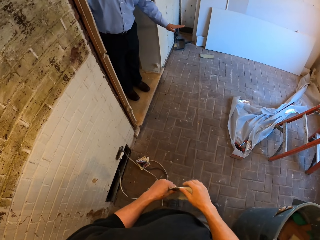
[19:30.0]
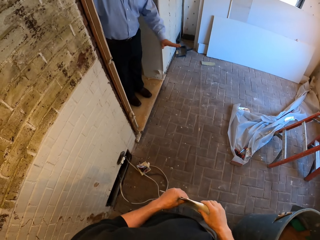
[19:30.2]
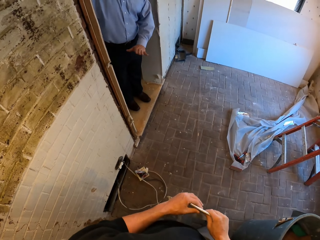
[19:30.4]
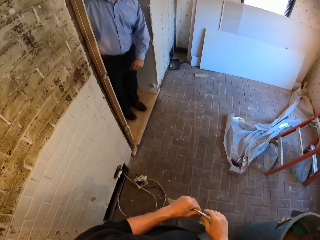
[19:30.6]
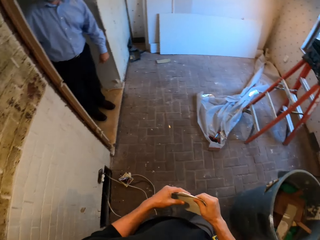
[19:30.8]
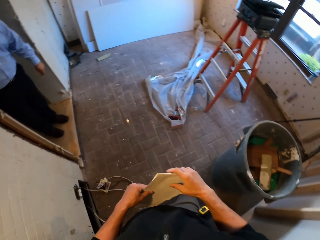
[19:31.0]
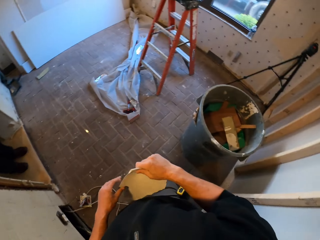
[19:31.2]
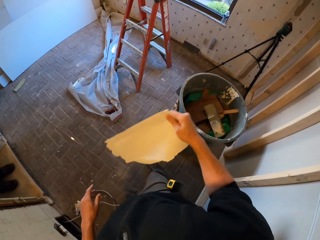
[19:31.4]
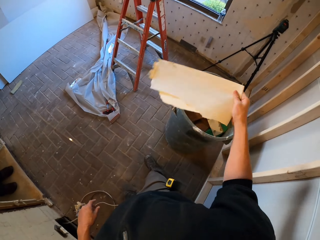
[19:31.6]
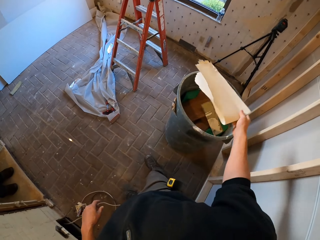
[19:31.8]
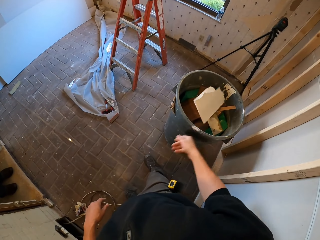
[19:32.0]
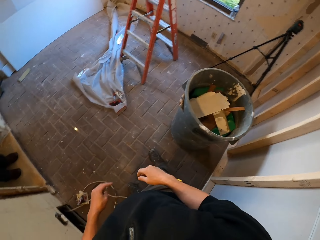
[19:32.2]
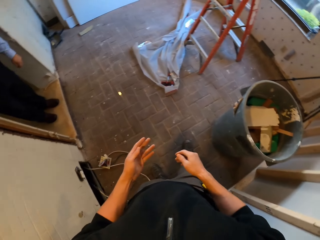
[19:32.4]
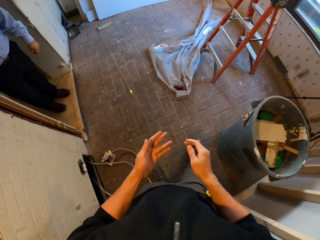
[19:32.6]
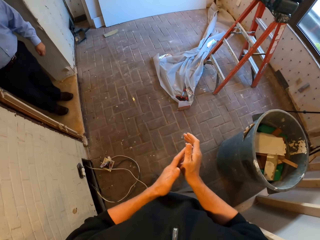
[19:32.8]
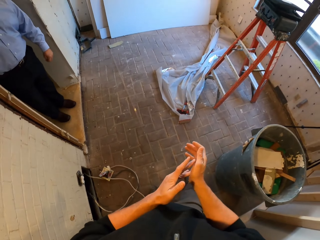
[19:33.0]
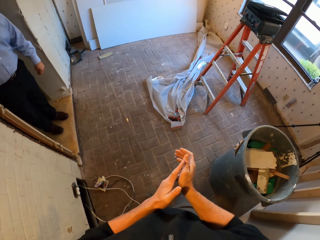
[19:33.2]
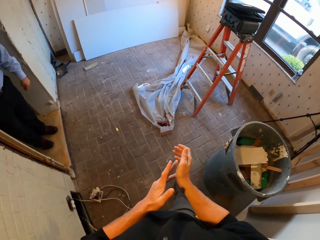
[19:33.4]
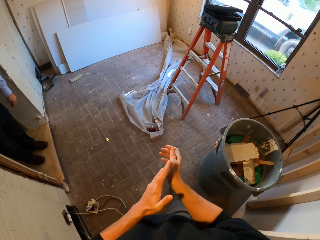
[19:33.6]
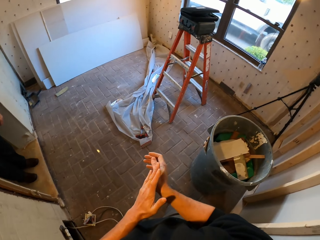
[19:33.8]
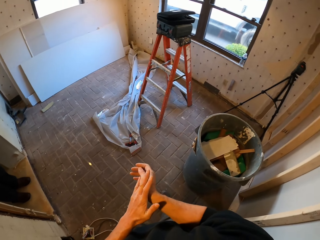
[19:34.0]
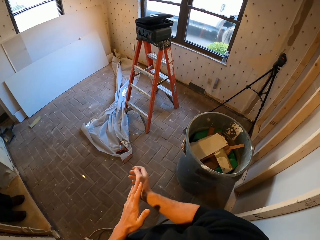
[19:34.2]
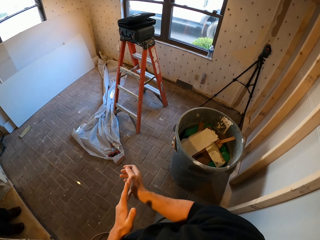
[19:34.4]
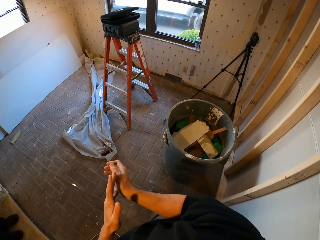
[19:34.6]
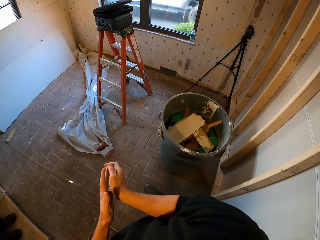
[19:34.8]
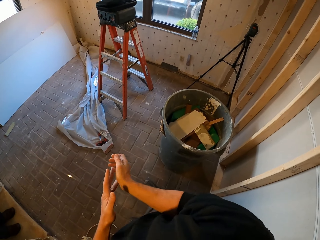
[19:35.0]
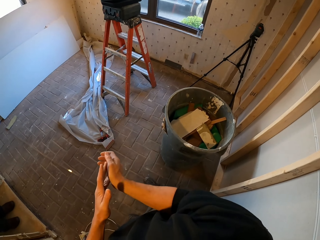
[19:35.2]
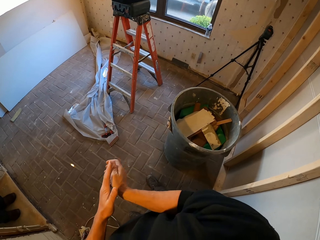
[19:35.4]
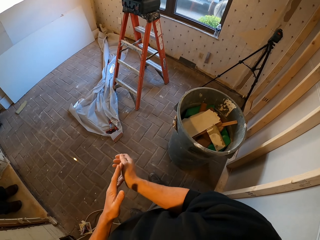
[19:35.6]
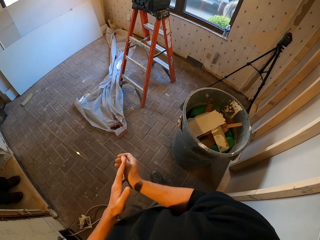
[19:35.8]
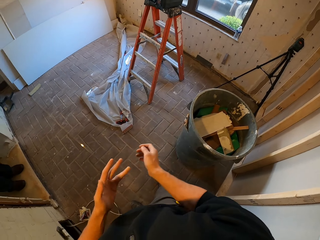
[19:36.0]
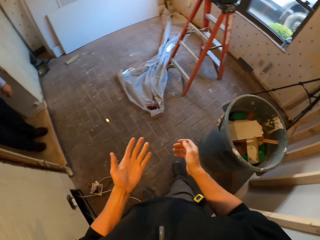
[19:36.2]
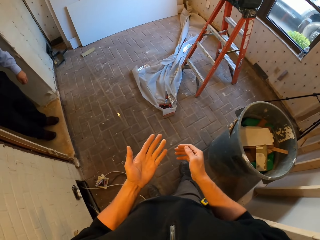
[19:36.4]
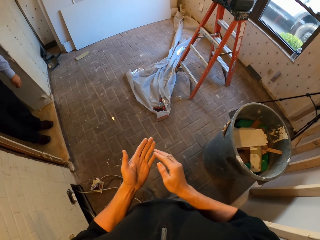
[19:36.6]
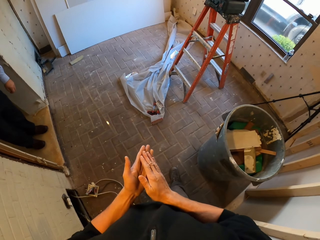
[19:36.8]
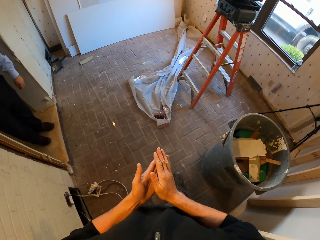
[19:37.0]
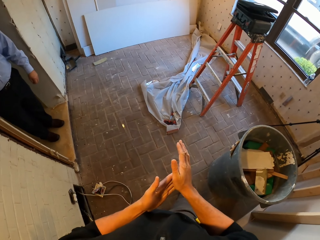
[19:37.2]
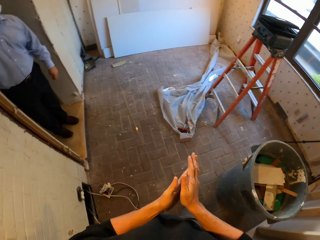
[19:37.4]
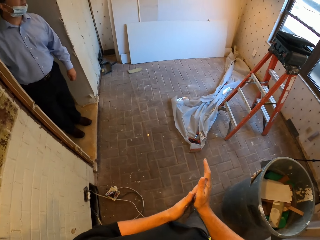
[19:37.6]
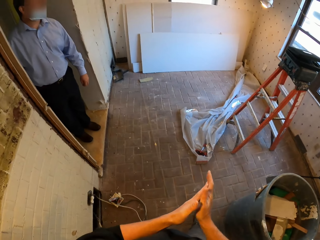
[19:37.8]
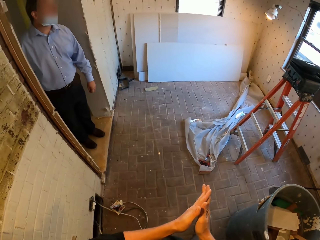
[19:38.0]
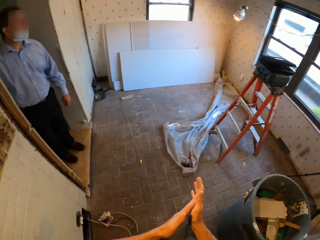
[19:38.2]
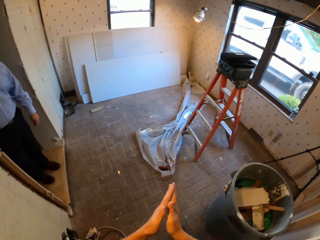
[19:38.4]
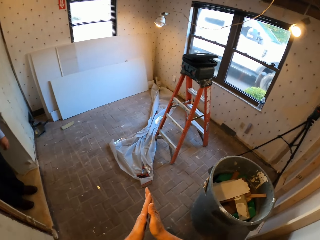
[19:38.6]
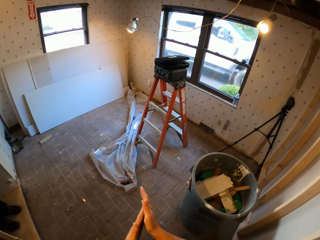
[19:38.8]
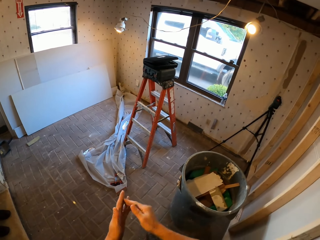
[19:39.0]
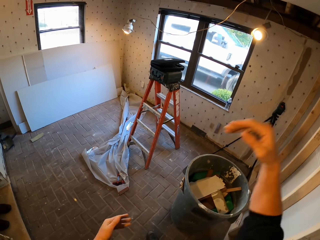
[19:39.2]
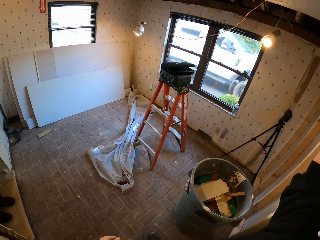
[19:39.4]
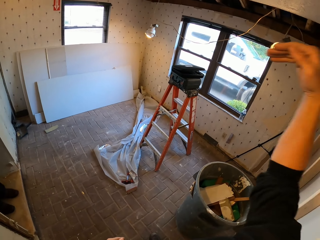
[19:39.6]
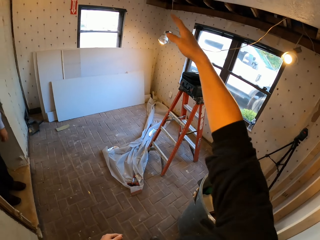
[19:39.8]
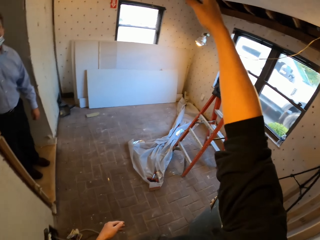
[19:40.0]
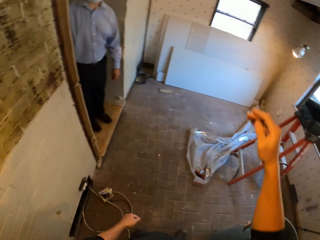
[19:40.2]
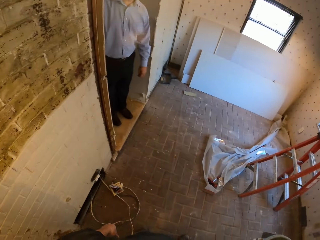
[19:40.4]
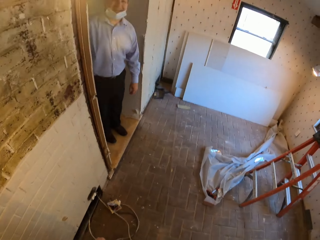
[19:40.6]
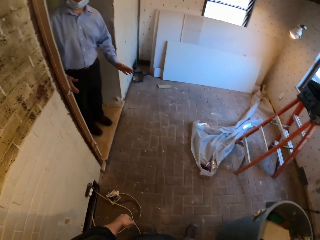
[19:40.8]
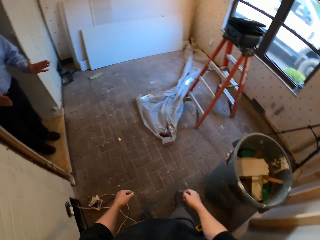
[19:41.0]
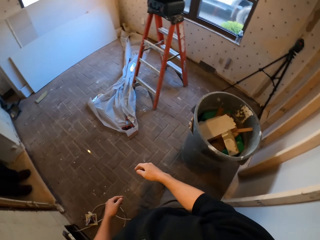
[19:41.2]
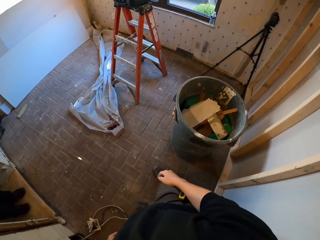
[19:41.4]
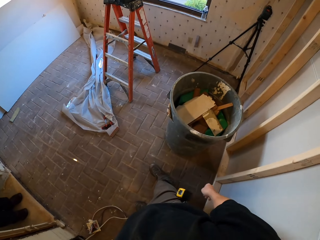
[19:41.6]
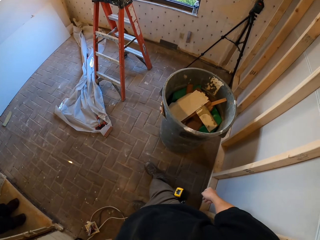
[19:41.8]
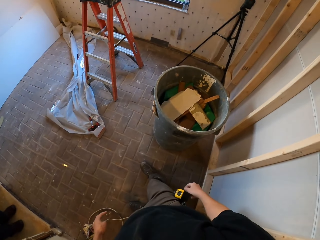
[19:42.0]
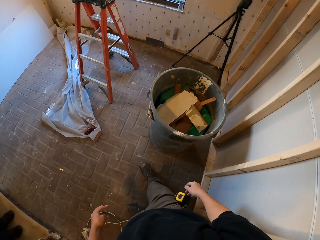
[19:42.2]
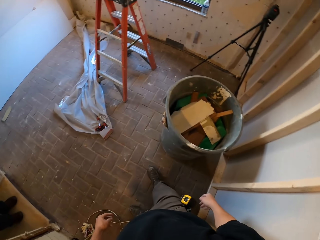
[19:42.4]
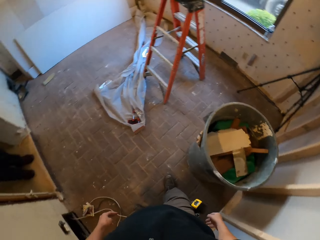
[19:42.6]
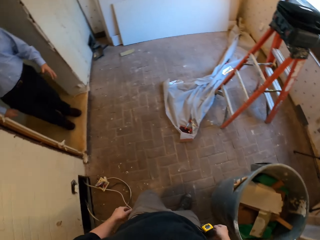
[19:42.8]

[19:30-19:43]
The camera wearer throws the wallpaper in the dustbin. He rubs a finger on his right hand, rubs his hands together, speaks with gestures, and raises his hands. A man speaks with gestures.

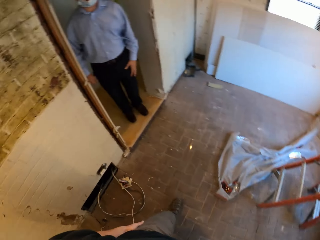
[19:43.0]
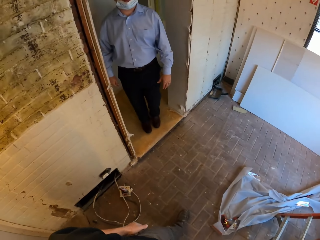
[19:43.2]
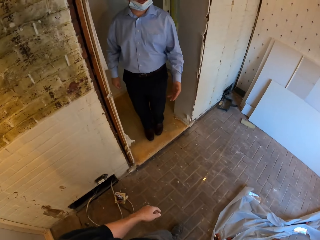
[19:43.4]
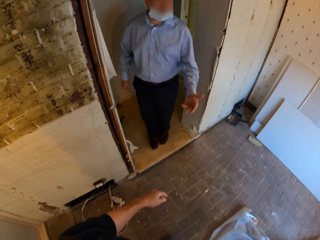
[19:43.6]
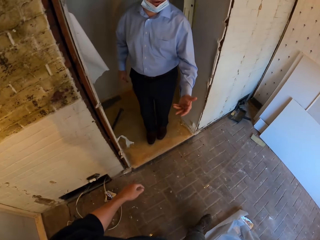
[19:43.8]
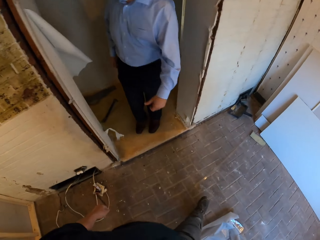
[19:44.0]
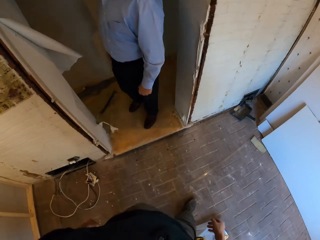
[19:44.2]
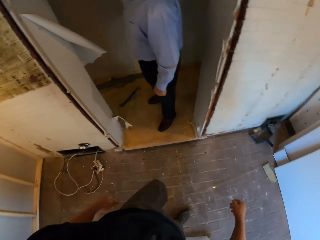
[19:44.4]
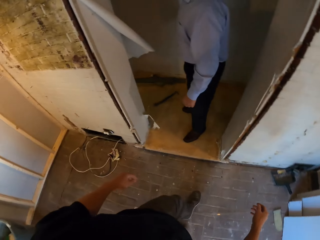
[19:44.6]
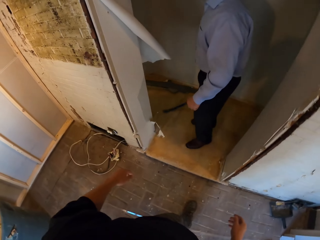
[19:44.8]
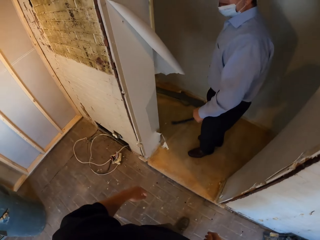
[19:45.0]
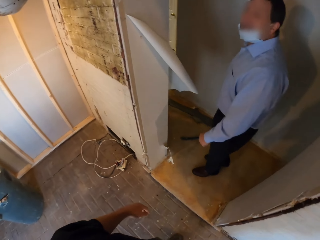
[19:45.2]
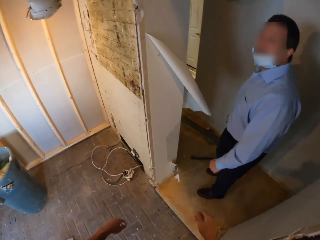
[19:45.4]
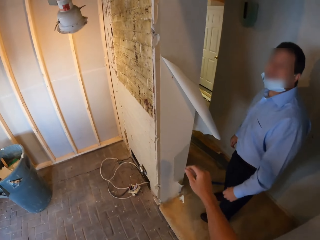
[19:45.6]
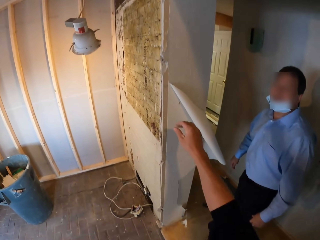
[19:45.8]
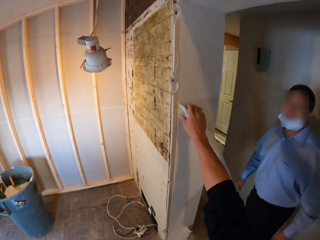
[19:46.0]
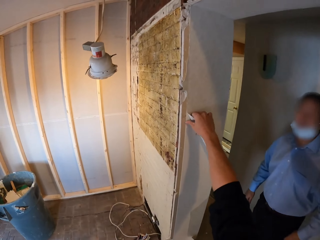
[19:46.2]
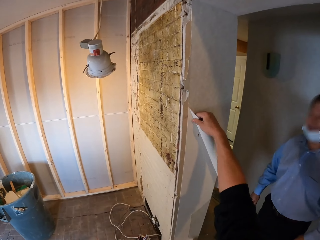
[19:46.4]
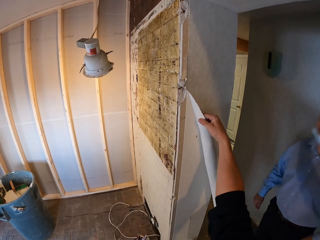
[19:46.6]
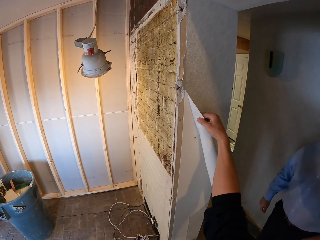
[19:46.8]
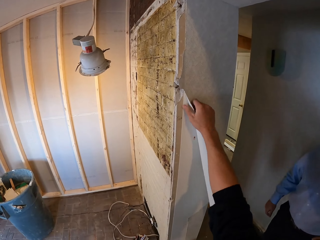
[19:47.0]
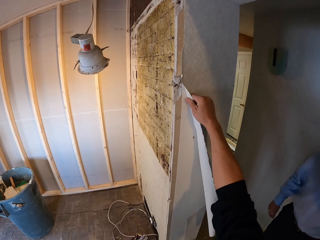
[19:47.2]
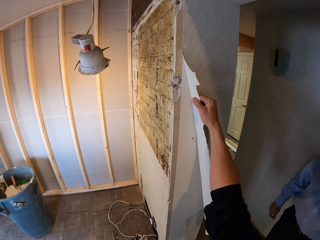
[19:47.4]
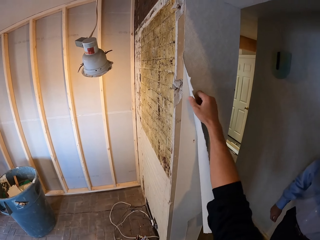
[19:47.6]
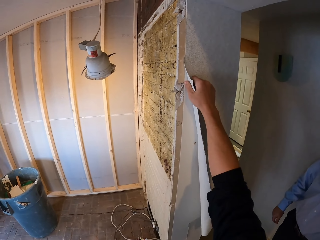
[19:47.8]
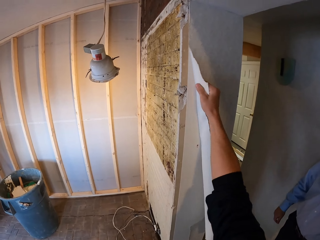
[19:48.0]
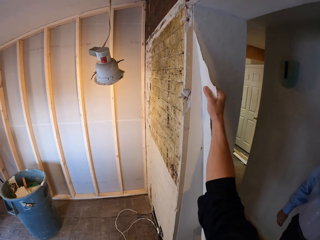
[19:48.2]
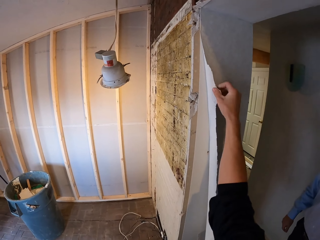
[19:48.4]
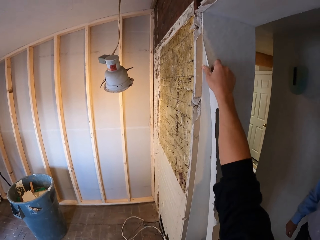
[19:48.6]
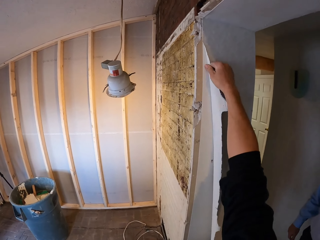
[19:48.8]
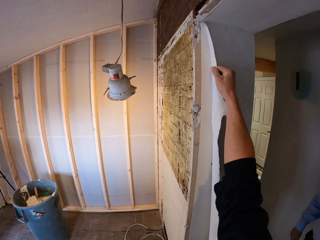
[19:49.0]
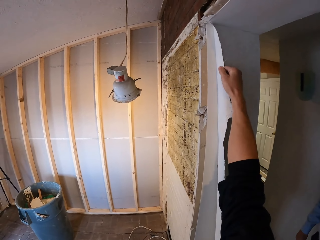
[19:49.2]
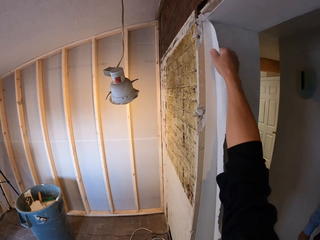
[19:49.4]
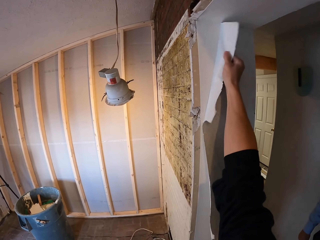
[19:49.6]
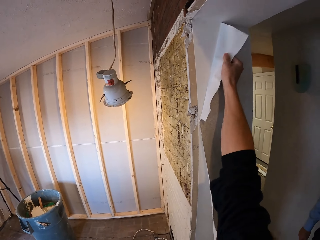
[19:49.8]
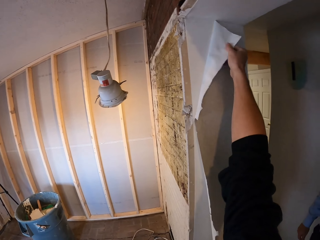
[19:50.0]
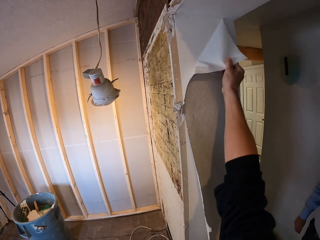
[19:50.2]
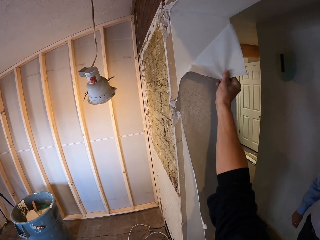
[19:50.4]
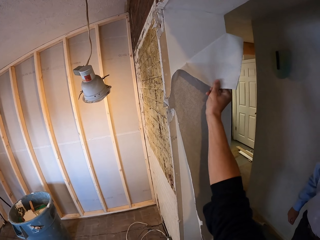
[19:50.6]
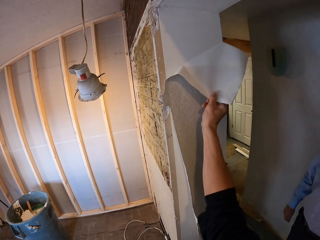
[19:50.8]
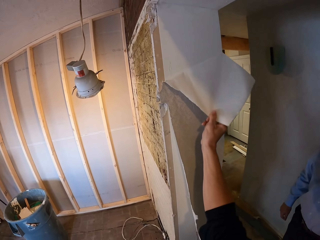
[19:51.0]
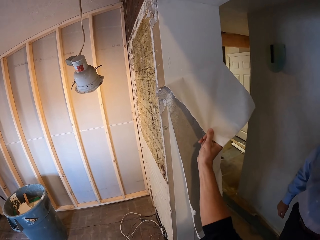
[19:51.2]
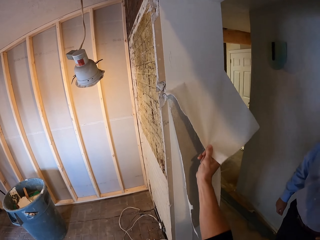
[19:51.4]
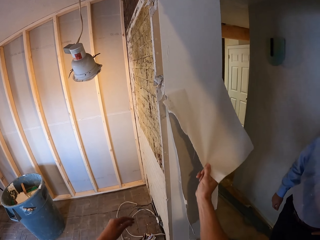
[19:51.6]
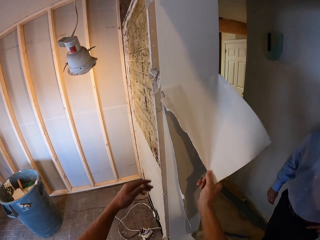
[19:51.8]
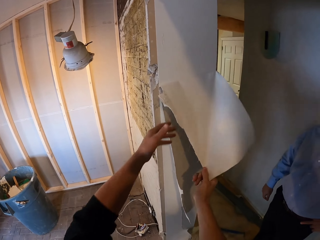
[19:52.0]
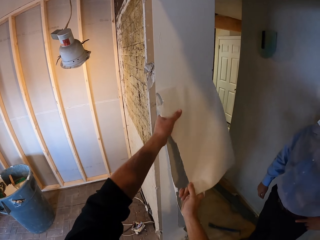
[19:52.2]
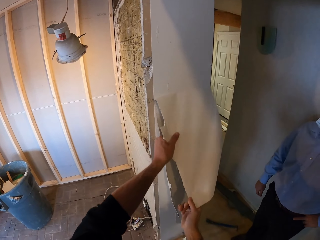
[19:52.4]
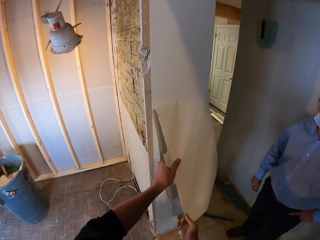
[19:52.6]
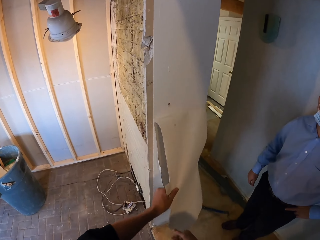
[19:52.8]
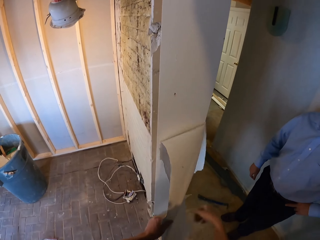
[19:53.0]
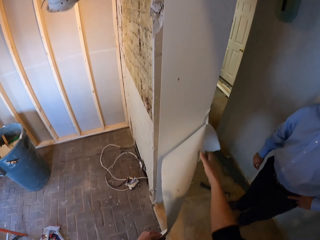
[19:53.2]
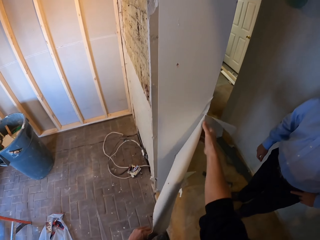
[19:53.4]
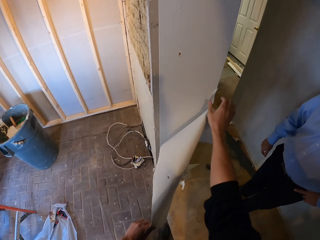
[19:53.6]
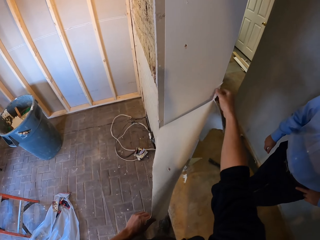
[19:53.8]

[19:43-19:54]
The camera wearer walks. They remove the wallpaper from the wall.
